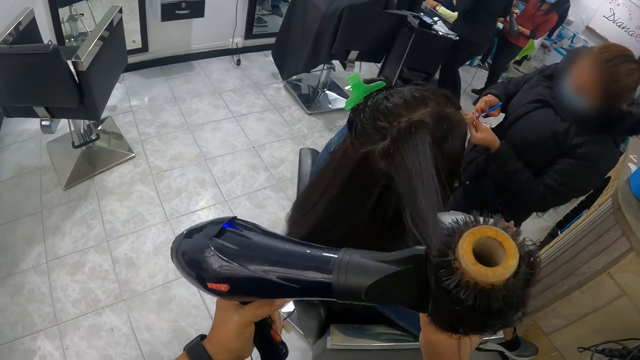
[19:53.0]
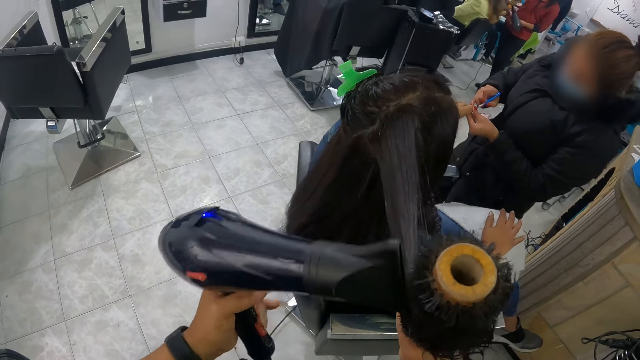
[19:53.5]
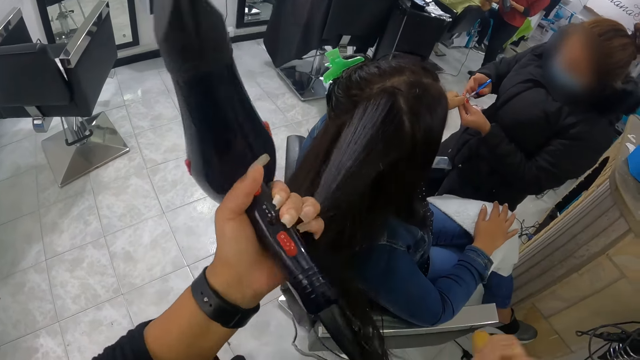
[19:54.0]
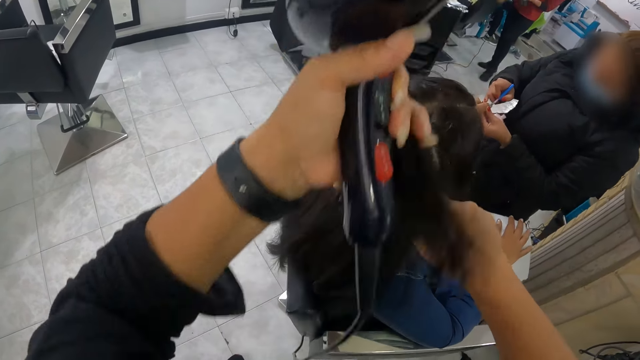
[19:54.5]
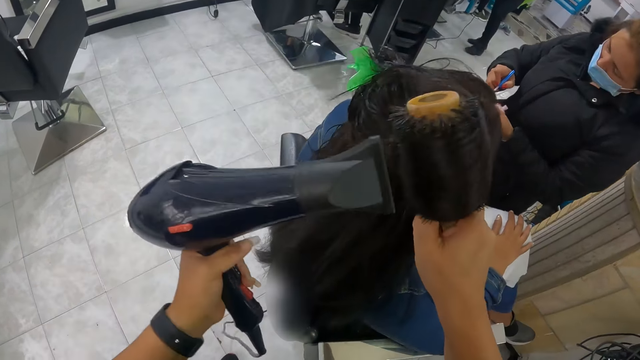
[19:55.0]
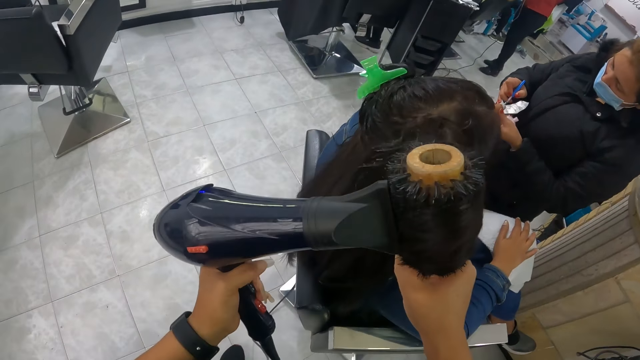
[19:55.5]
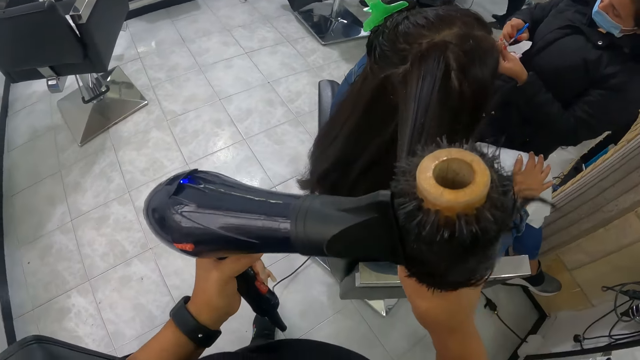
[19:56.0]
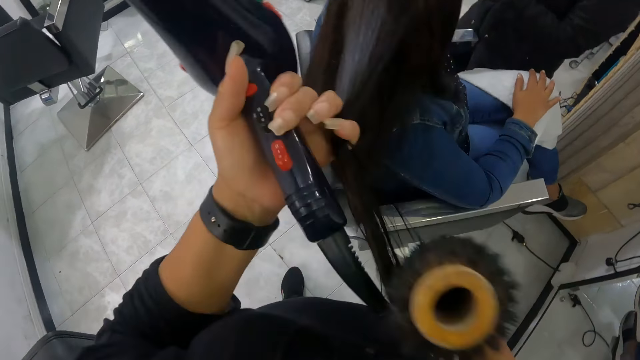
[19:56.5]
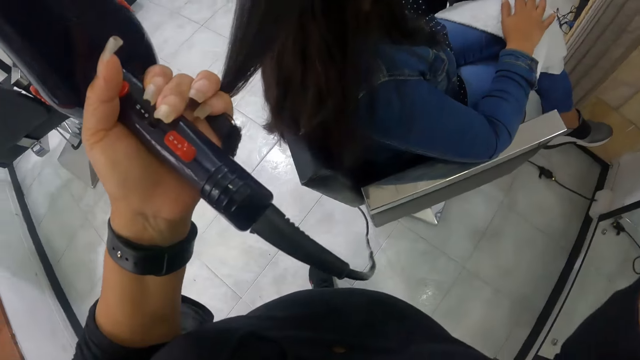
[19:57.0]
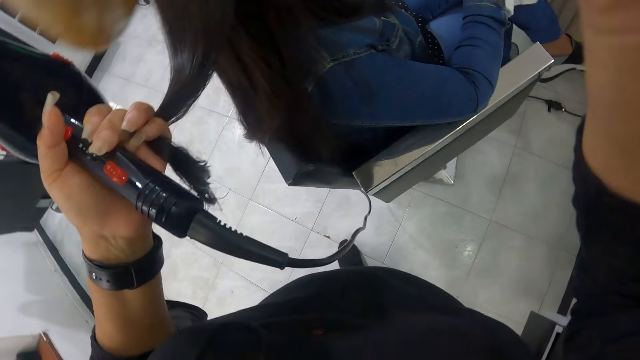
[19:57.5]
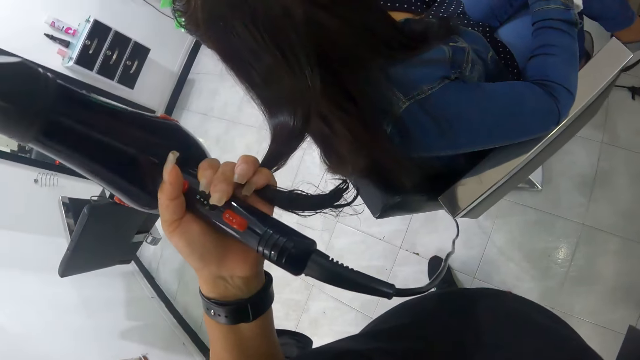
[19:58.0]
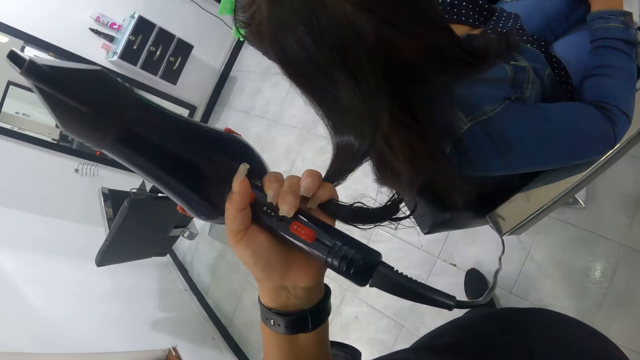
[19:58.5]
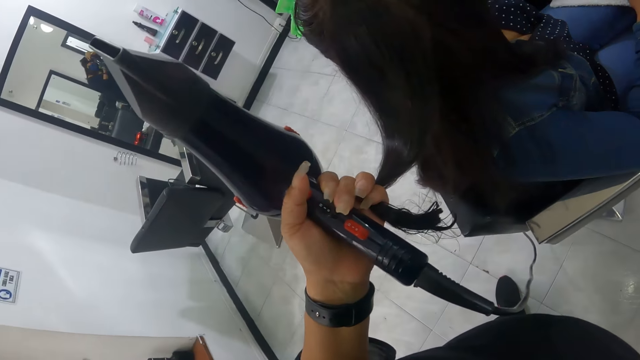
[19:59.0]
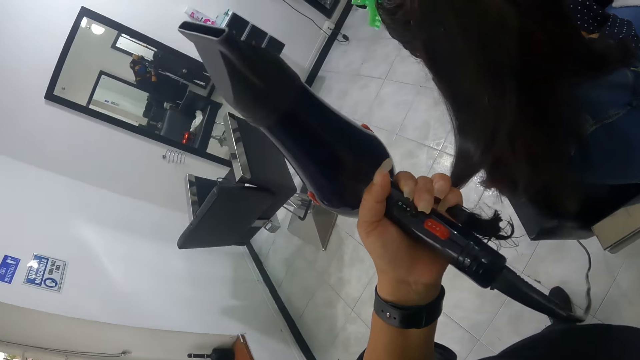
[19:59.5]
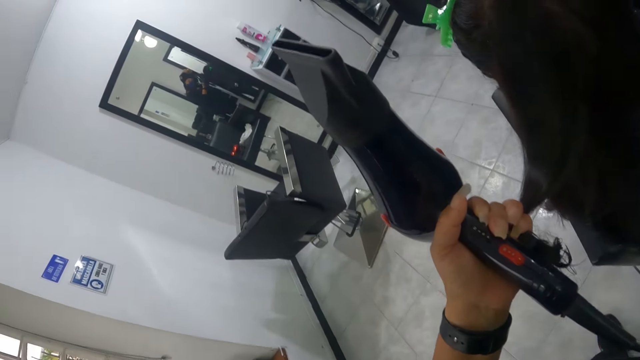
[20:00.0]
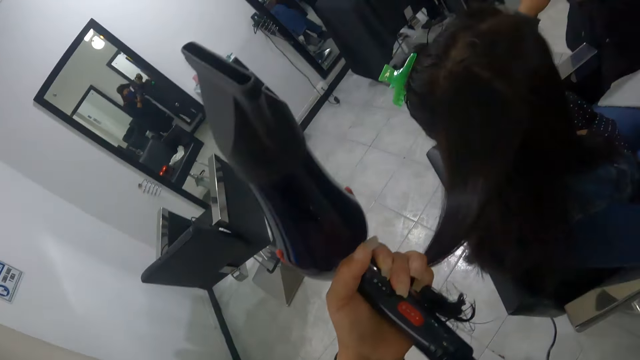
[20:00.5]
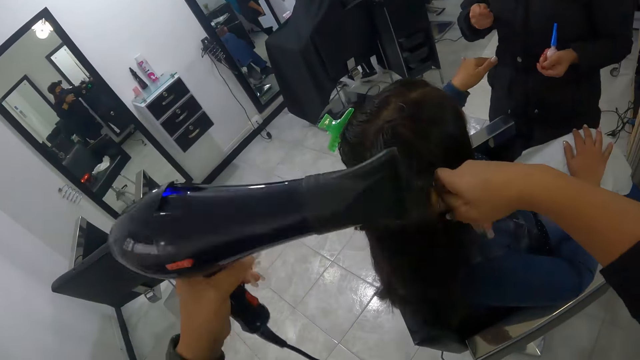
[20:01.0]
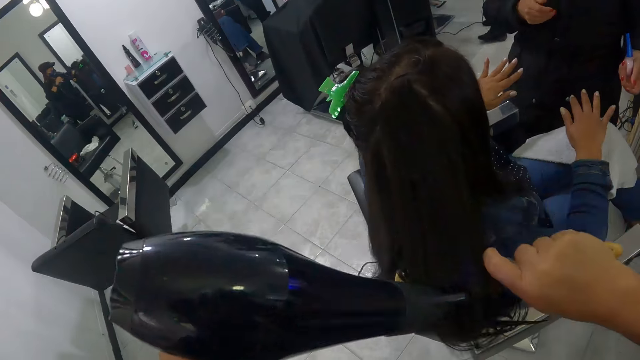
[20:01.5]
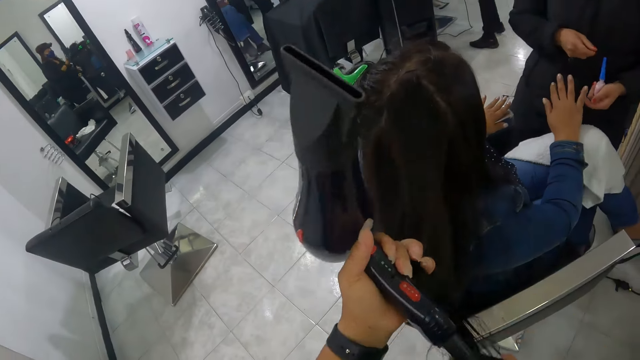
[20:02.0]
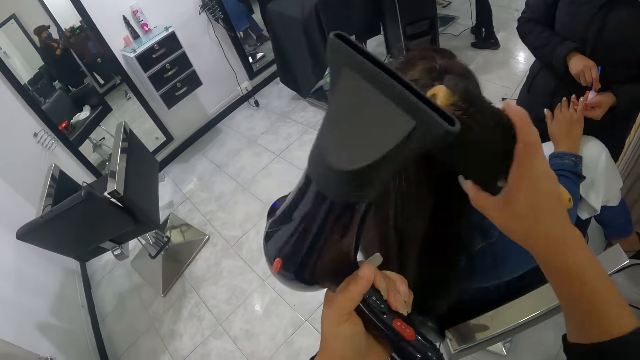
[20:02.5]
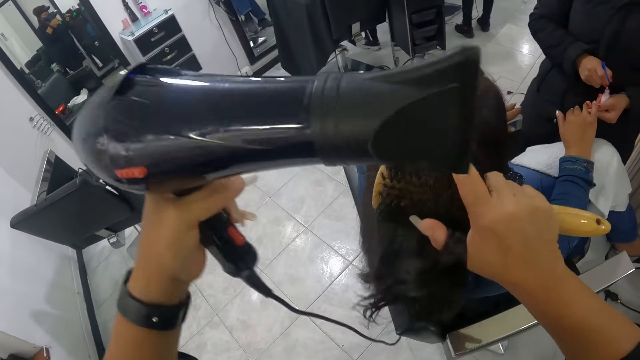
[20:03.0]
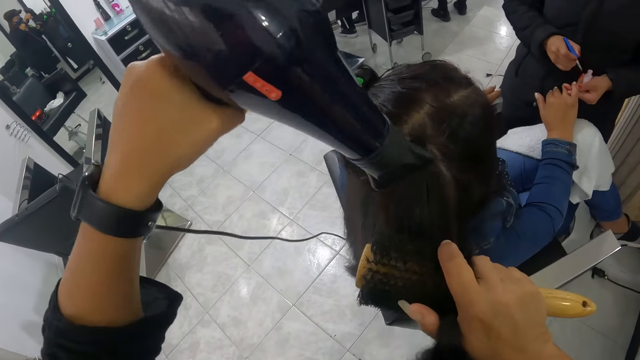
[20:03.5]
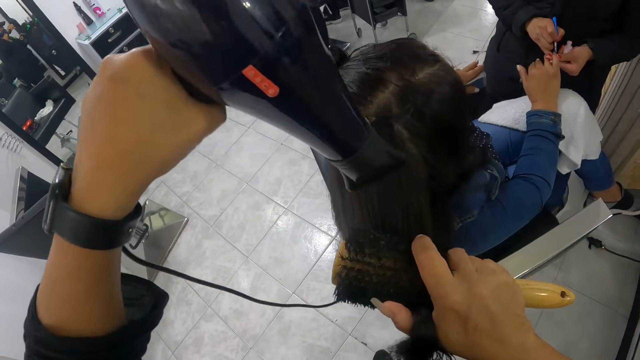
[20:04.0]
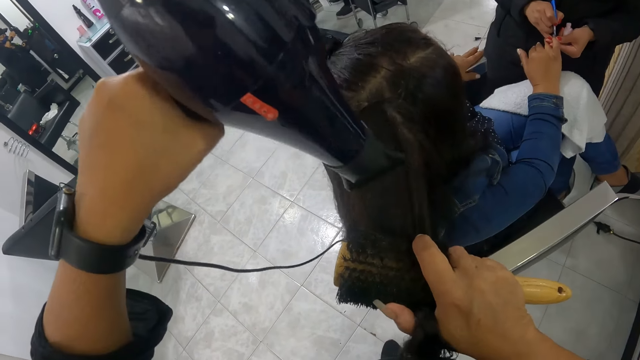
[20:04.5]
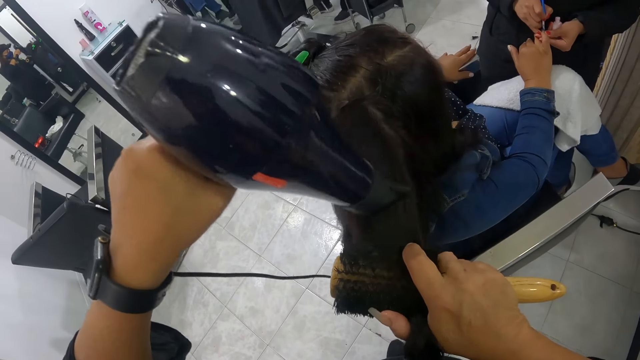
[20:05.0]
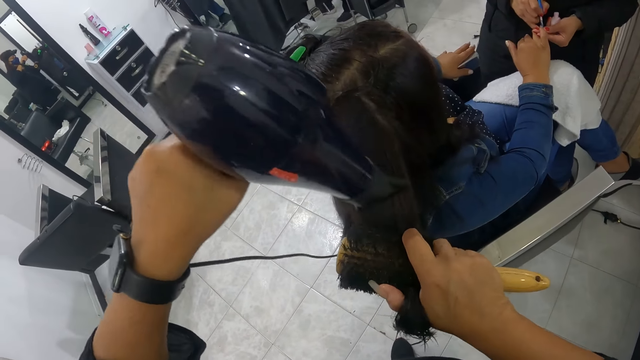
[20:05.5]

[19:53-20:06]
The camera wearer holds the woman's hair with her left pinky finger. She combs the woman's hair with the hairbrush in her right hand. She blows the woman's hair with the hair blower in her left hand. She holds the woman's hair with her left pinky finger. She looks around. She combs the woman's hair with the hairbrush in her right hand. She blows the woman's hair with the hair blower in her left hand. The woman drops her left hand on the chair. The camera wearer holds the woman's hair with her left pinky finger. Another woman takes paint from the nail polish with the nail polish brush in her right hand. The camera wearer combs the first woman's hair with the hairbrush in her right hand. She blows the first woman's hair with the hair blower in her left hand. The other woman paints the first woman's right pinky finger with the nail polish brush in her right hand.

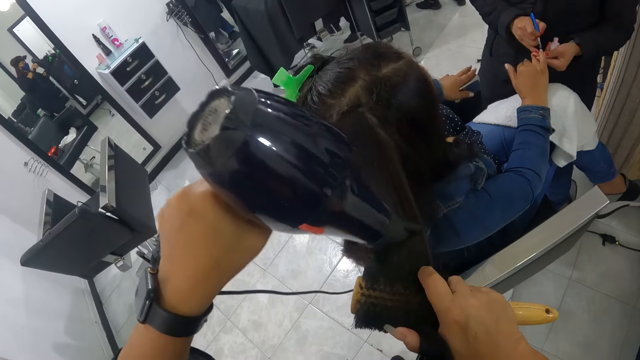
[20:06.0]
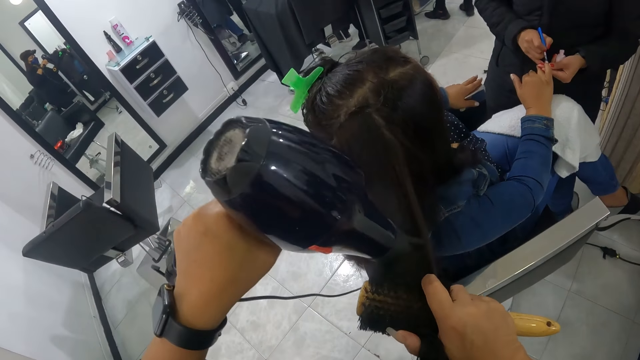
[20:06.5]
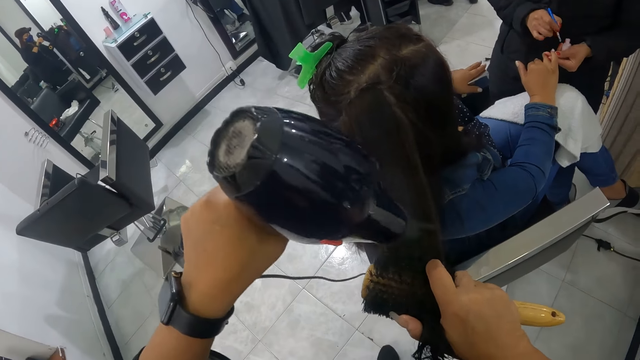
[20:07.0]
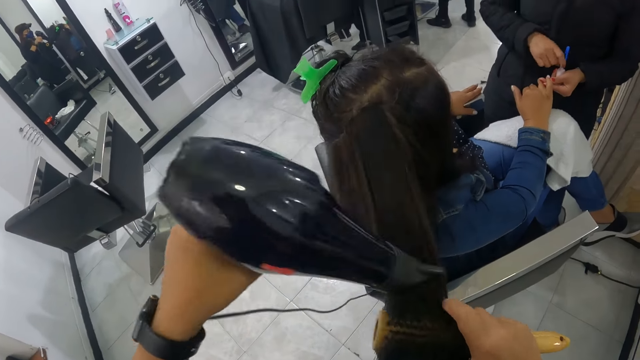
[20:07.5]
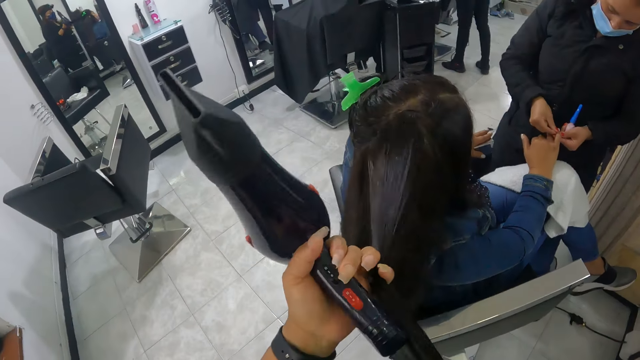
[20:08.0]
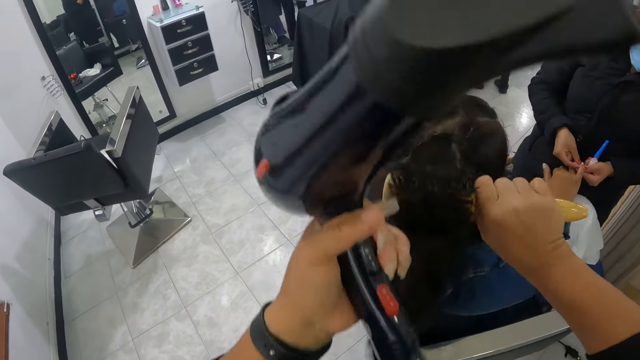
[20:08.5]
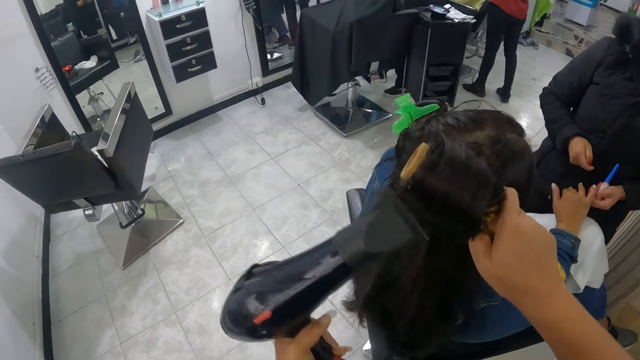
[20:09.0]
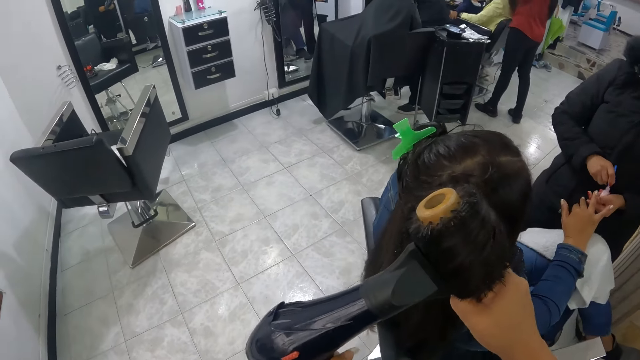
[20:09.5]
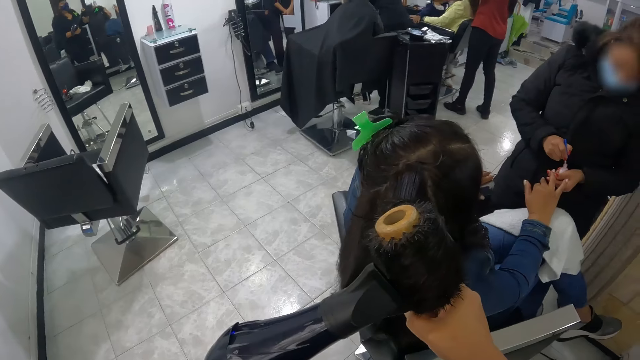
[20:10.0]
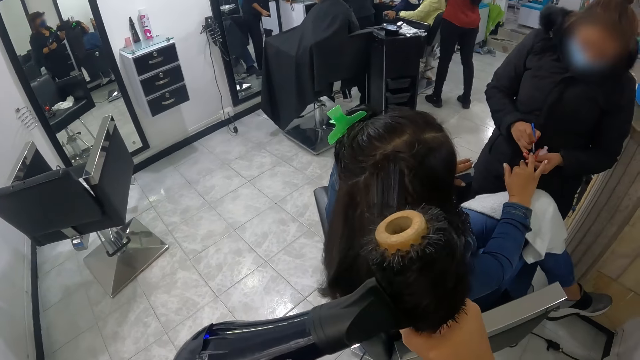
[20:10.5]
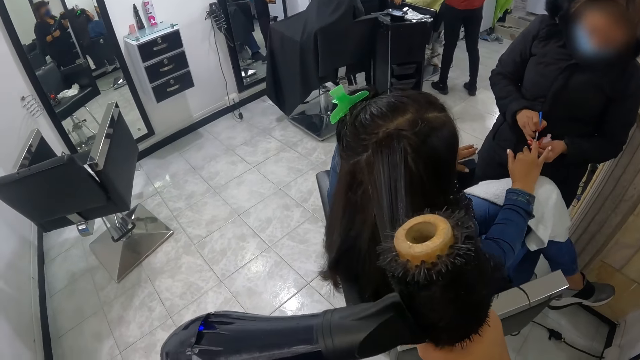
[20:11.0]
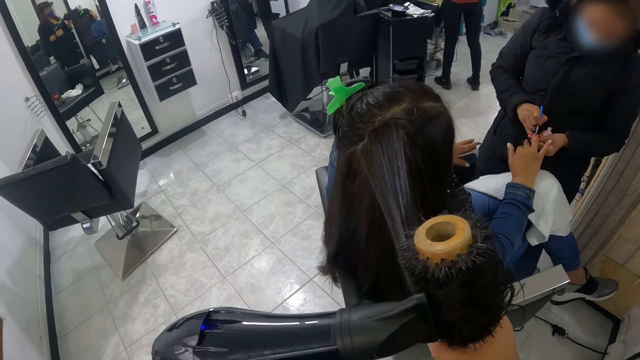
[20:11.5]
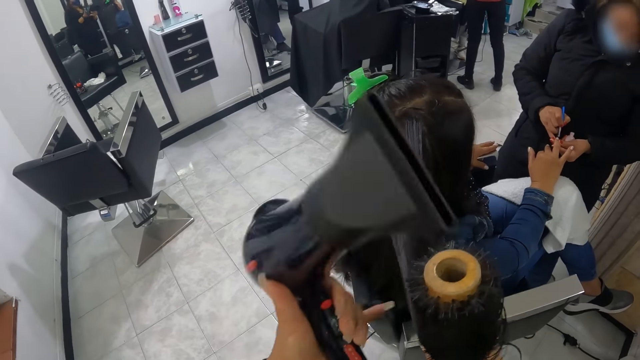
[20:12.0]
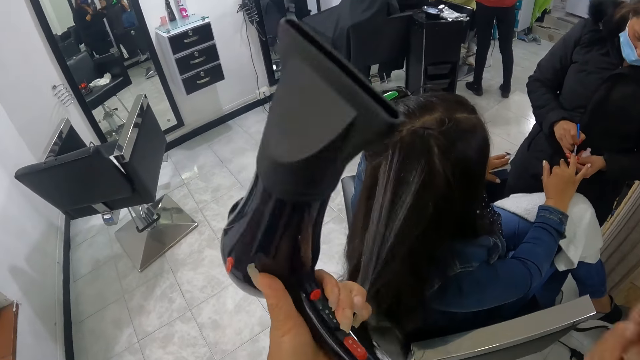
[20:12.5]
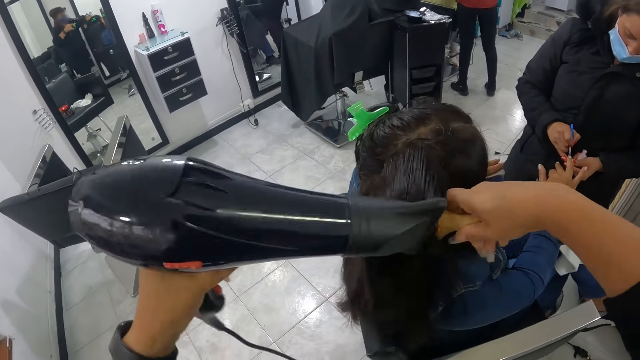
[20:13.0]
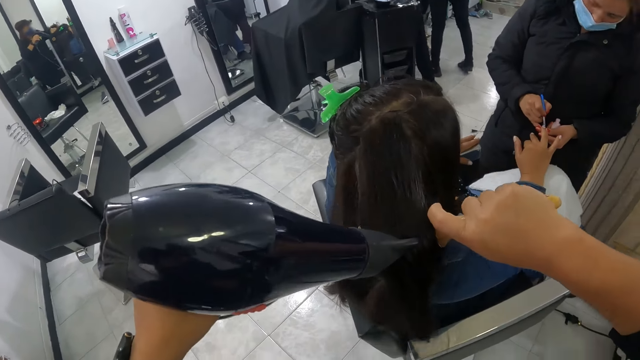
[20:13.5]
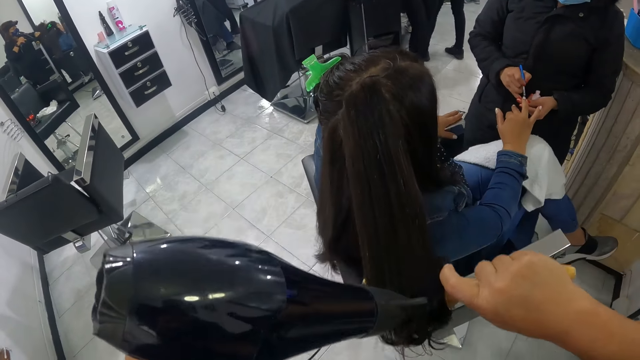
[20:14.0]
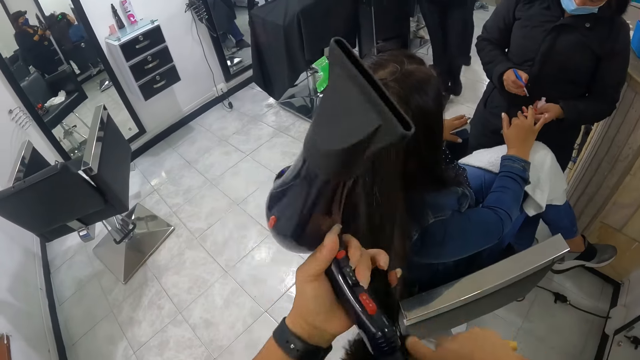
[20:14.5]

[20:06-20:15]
The woman drops the nail polish brush inside the nail polish with her right hand and cleans another woman's right pinky finger with her right hand. The camera wearer holds the other woman's hair with her left pinky finger. She combs the other woman's hair with the hairbrush in her right hand. She blows the other woman's hair with the hair blower in her left hand. The first woman takes paint from the nail polish with the nail polish brush in her right hand and paints the other woman's right middle finger with the nail polish brush in her right hand. The camera wearer holds the other woman's hair with her left pinky finger. She combs the other woman's hair with the hairbrush in her right hand. She blows the other woman's hair with the hair blower in her left hand. She holds the other woman's hair with her left pinky finger.
